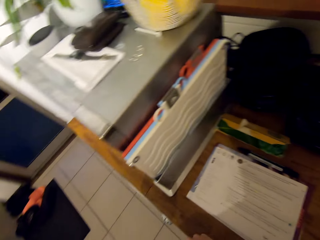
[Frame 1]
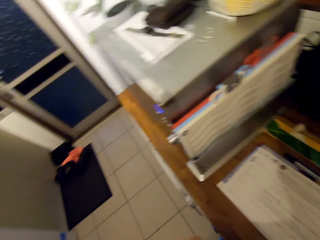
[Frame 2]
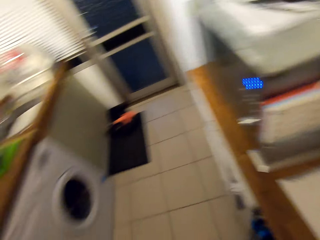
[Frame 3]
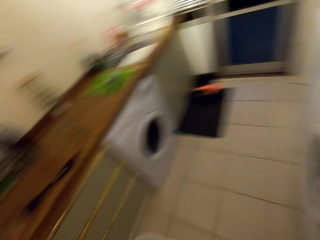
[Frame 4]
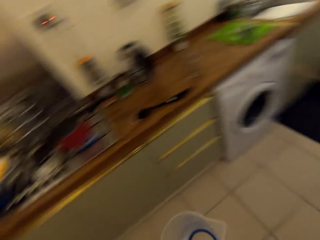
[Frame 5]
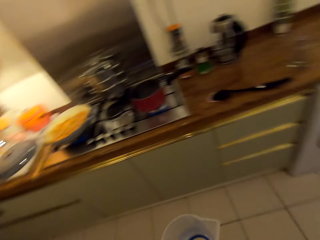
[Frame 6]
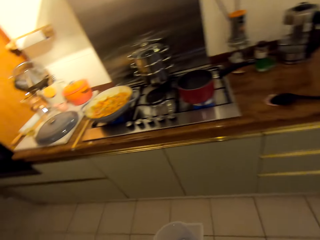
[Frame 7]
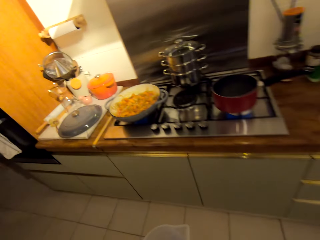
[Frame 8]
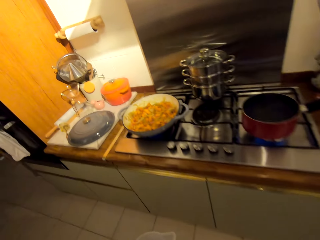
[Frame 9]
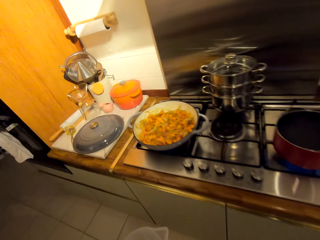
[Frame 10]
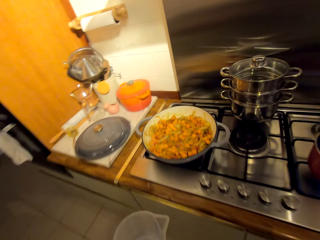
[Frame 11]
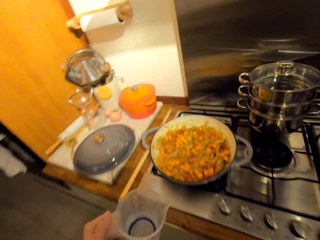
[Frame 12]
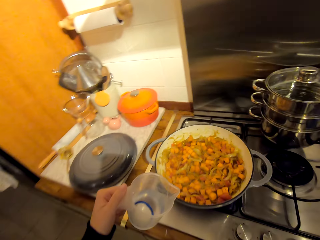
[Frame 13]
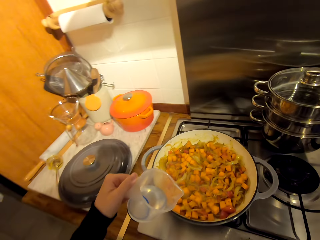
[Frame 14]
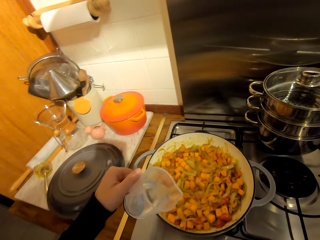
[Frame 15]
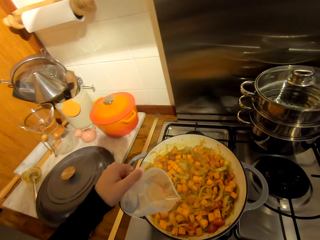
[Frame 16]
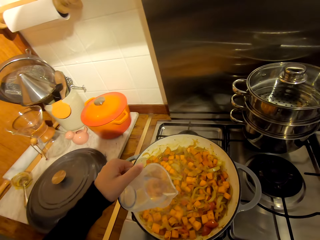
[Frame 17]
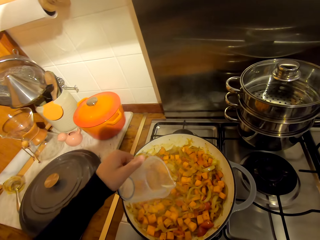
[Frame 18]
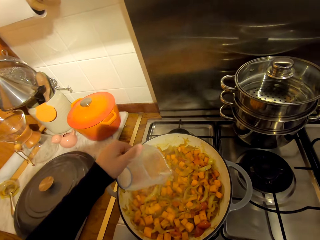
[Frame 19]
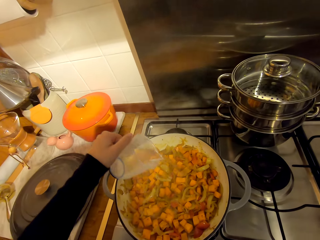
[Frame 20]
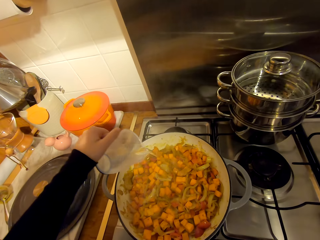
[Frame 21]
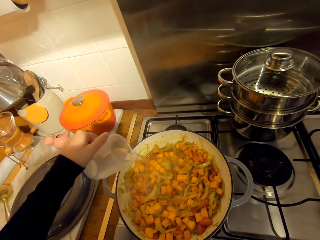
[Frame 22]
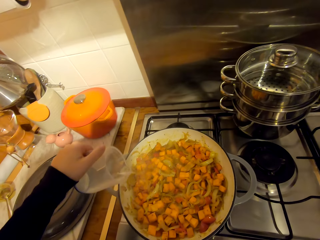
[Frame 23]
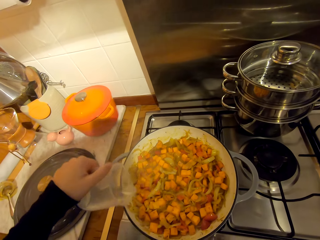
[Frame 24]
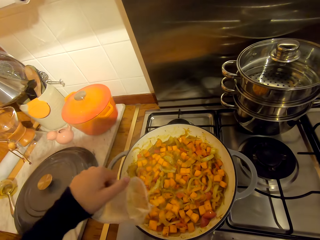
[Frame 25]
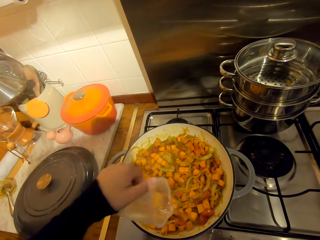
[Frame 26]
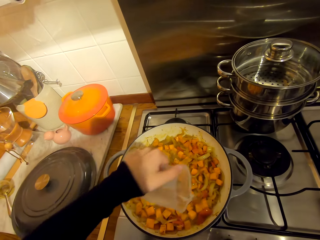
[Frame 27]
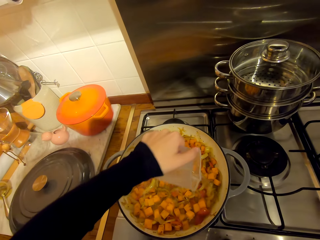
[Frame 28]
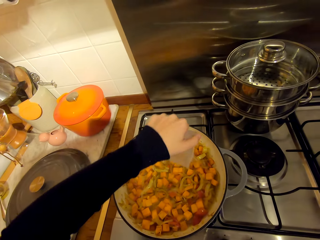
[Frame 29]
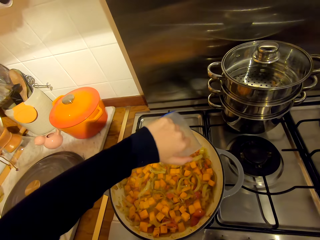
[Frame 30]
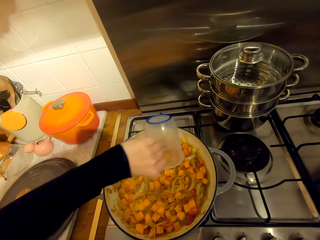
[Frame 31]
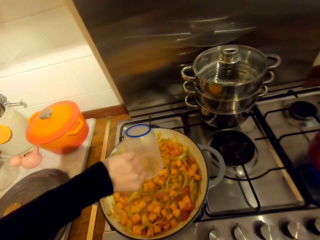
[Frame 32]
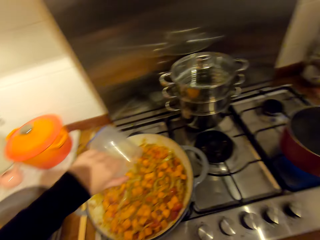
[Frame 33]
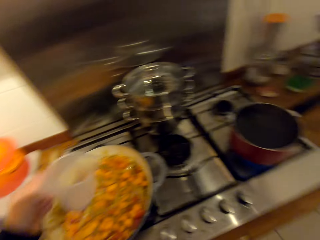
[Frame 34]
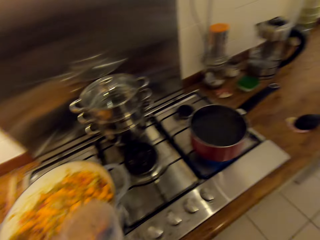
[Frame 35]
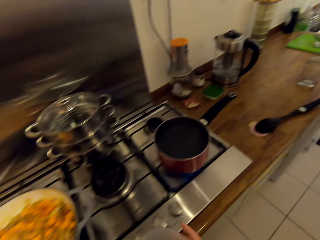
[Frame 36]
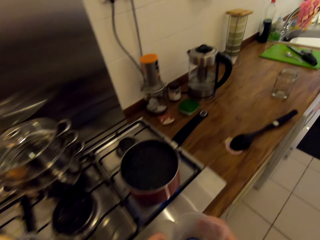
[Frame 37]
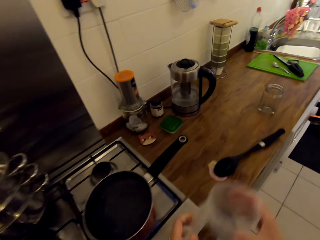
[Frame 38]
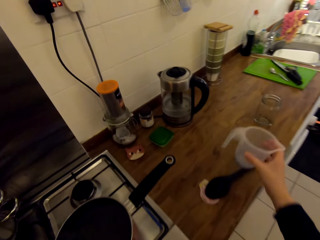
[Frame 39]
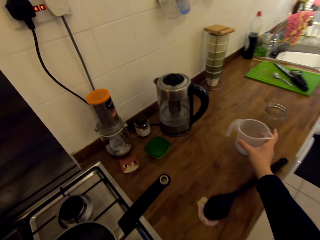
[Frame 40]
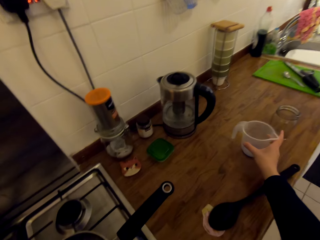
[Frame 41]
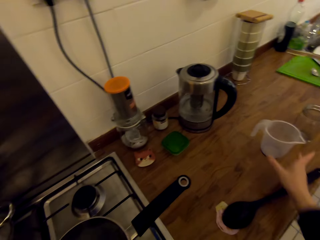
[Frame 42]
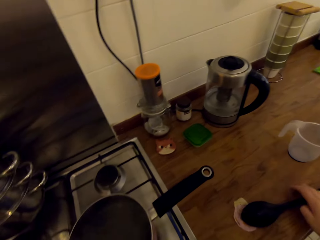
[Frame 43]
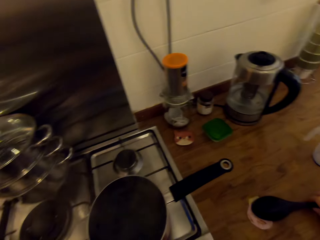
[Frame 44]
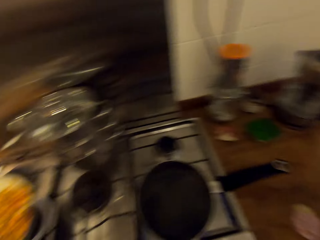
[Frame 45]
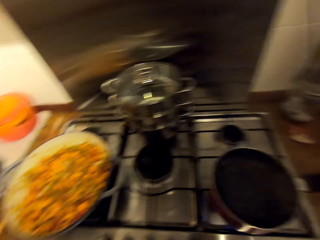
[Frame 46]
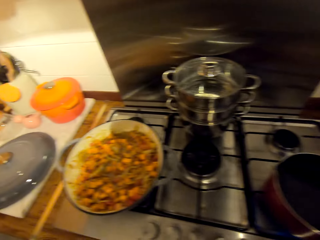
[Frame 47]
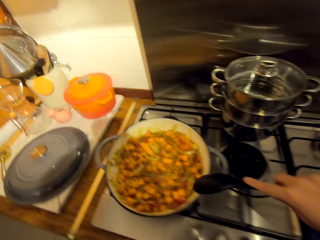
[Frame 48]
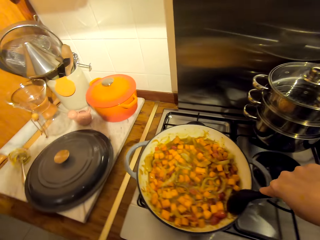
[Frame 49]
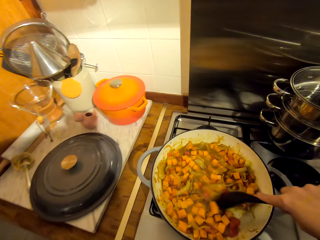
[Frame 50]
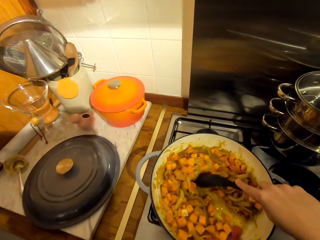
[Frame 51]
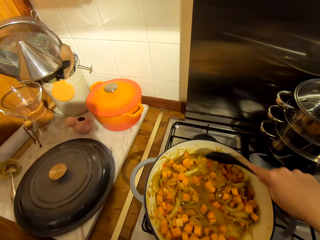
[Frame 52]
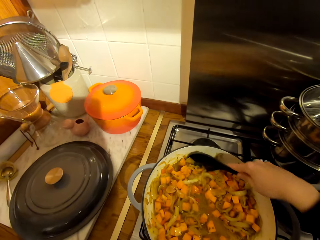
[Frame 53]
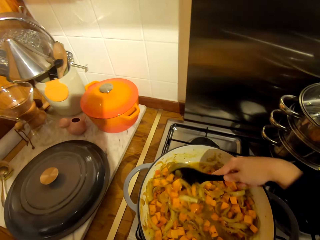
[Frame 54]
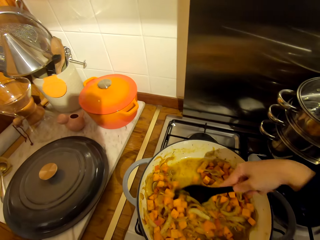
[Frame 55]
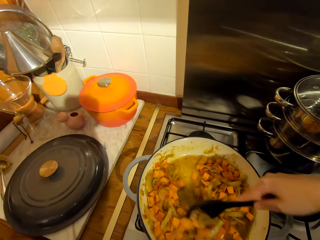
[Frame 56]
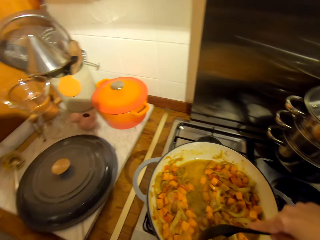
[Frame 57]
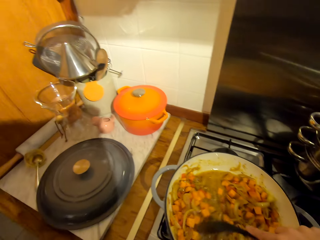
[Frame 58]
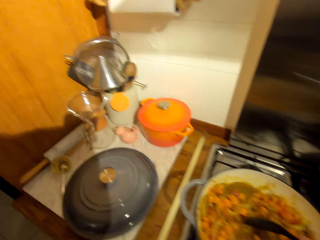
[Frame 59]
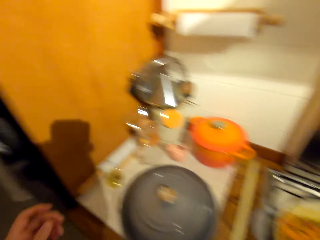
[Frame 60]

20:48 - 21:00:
The camera wearer turns towards the cooker. They pour water from the jug in the pot. They walk around the kitchen. They place the jug on the counter. They pick up the spoon from the counter. They stir the stew with the spoon.

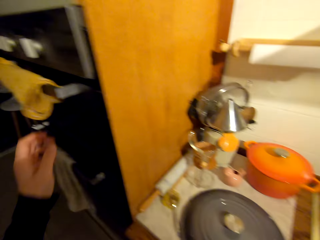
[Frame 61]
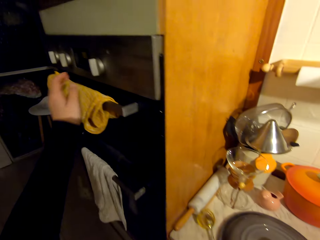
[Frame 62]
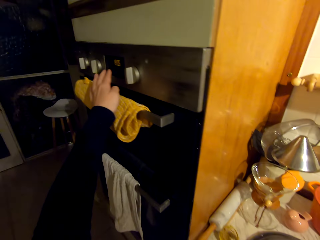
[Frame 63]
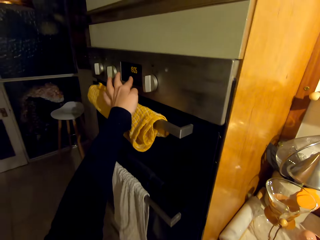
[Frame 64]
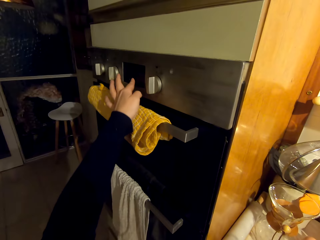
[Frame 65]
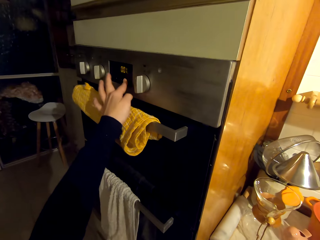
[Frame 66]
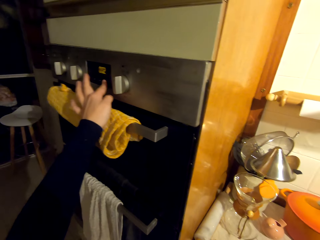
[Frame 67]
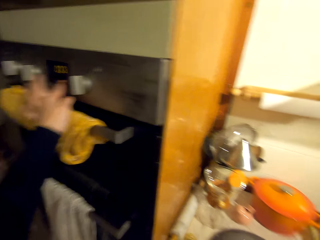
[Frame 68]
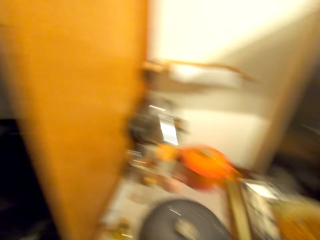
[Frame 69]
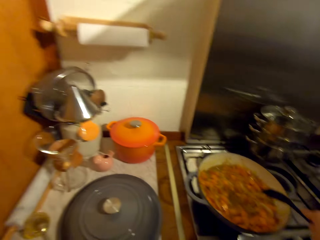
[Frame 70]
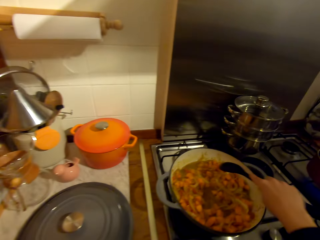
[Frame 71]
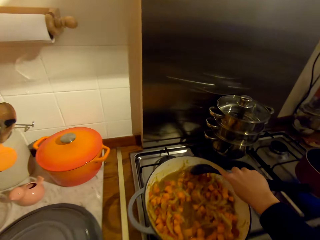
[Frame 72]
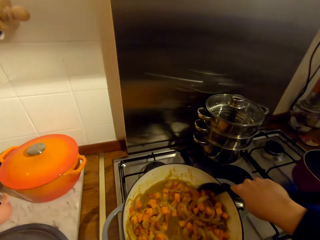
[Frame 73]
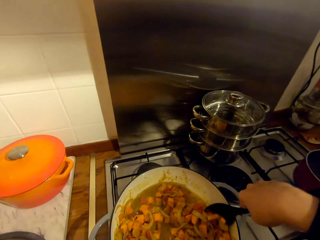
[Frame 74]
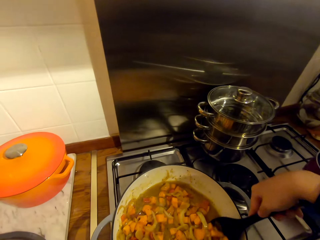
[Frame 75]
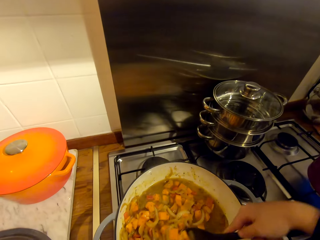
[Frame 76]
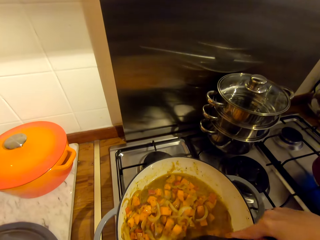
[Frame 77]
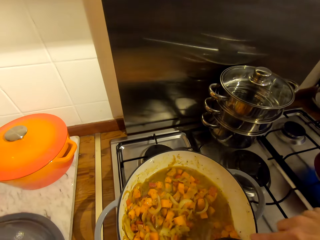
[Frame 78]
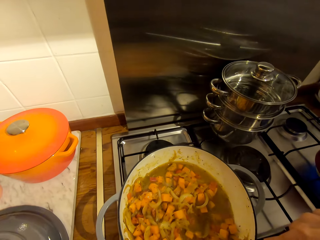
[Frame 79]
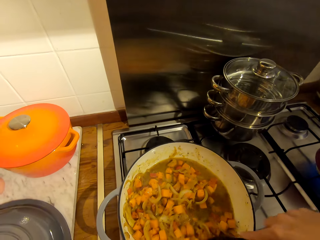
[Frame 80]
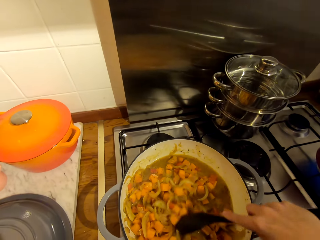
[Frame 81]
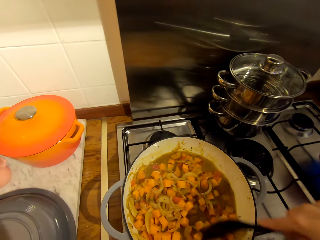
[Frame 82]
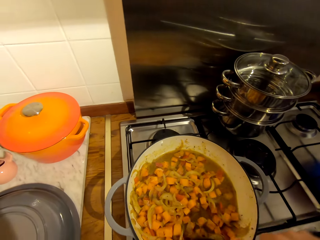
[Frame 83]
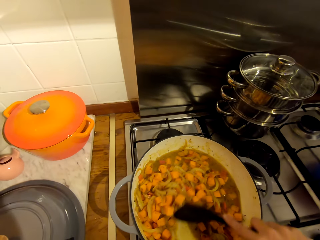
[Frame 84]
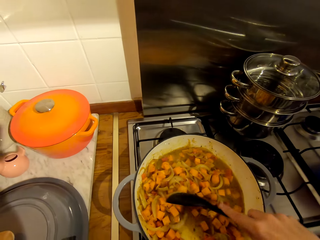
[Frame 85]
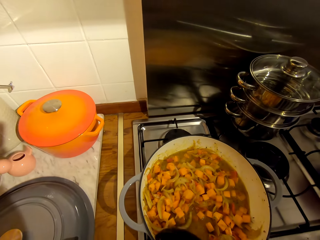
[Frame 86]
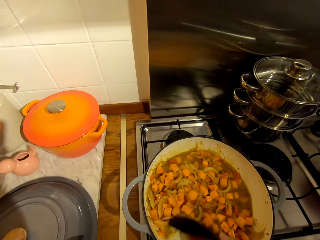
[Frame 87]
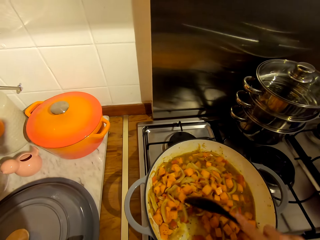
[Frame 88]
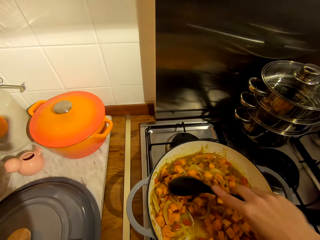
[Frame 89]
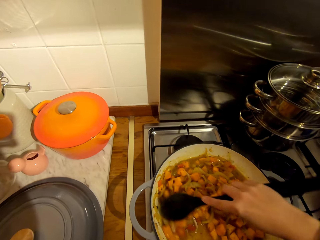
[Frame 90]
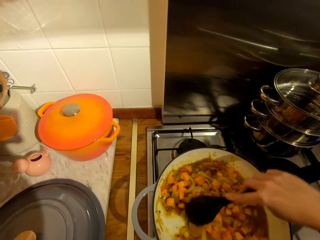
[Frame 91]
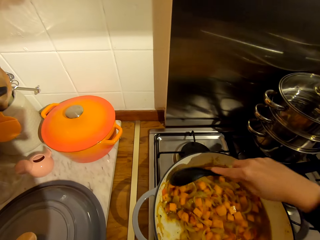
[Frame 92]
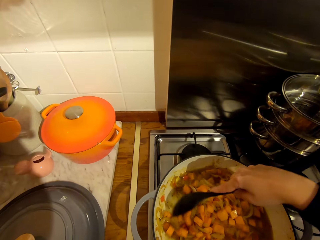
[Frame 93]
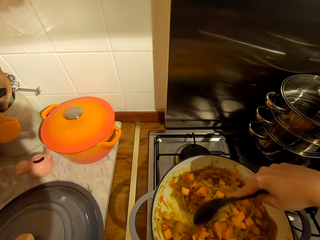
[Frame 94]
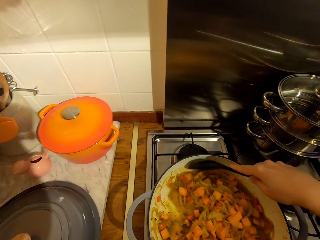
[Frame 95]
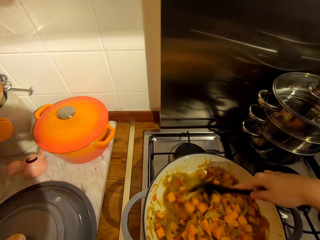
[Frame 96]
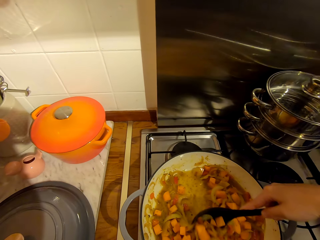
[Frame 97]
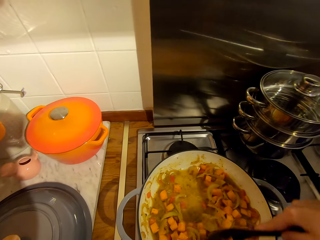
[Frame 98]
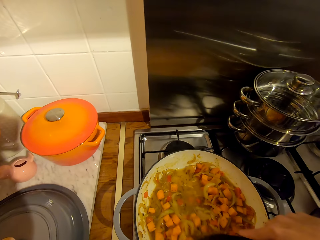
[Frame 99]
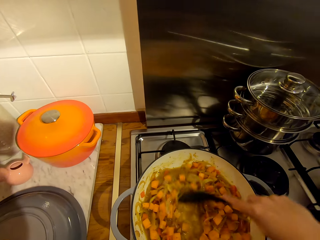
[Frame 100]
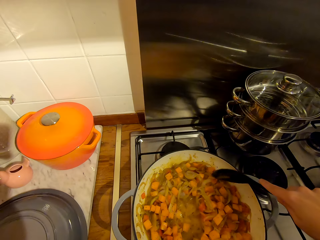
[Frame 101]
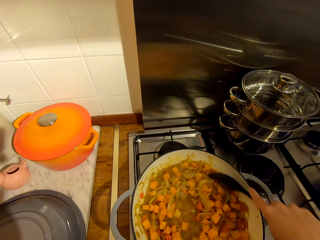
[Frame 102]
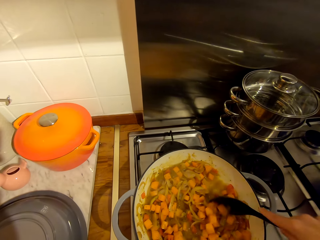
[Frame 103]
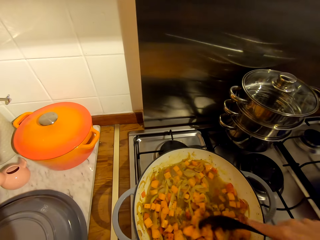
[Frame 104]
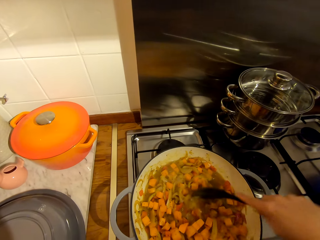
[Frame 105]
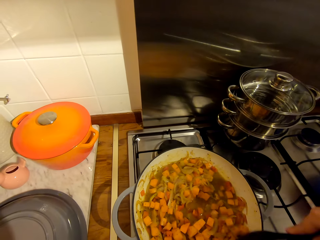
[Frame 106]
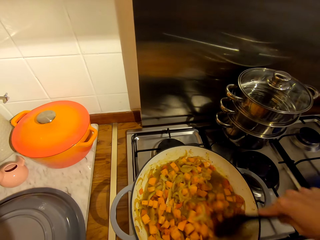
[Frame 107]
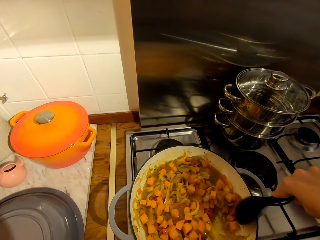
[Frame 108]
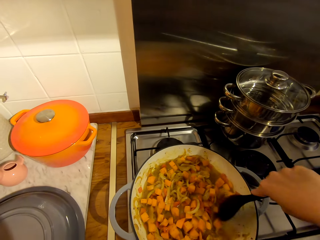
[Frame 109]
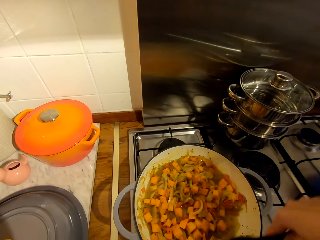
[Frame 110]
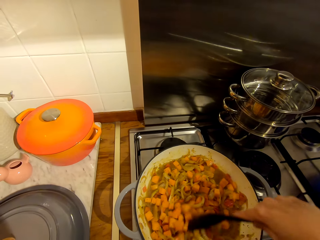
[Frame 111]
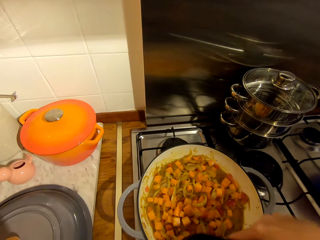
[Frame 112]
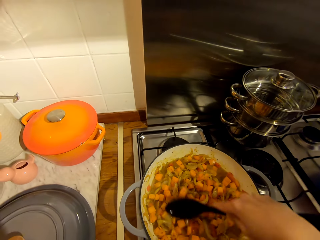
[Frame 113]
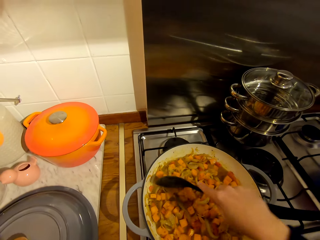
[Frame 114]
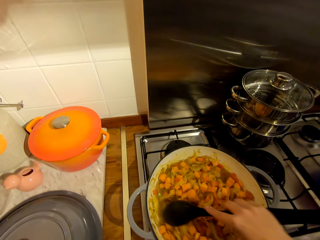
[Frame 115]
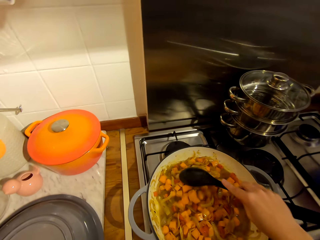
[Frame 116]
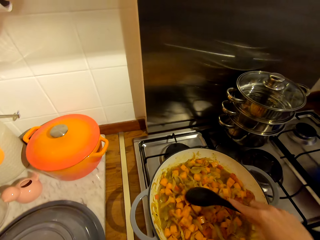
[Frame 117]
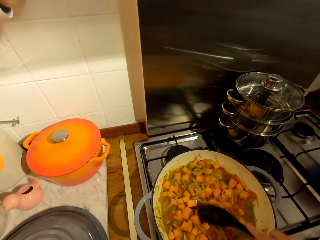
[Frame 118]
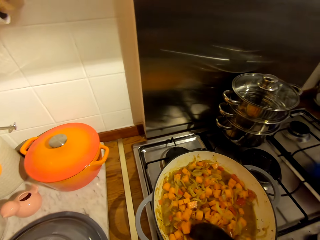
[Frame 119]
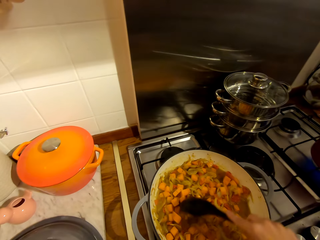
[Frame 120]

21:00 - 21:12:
The camera wearer adjusts the cooker's settings. They turn around the kitchen. They stir the stew with the spoon.
